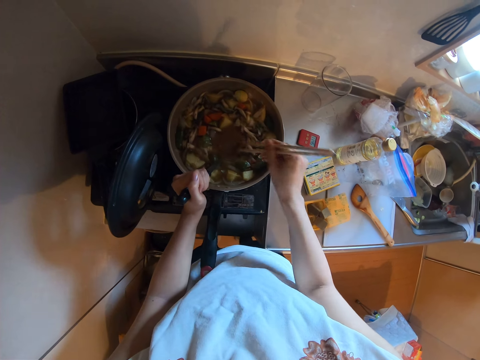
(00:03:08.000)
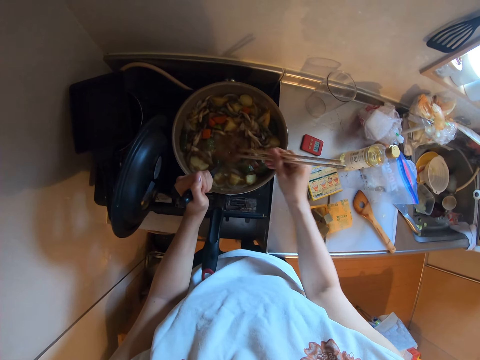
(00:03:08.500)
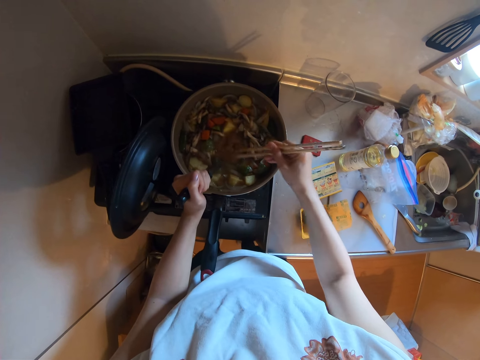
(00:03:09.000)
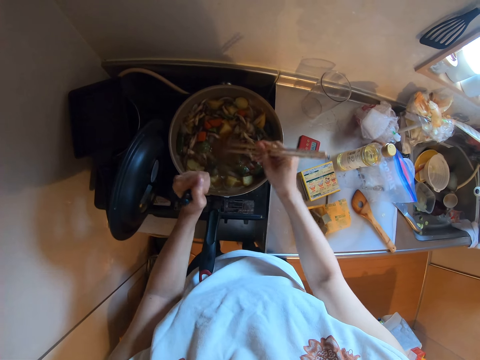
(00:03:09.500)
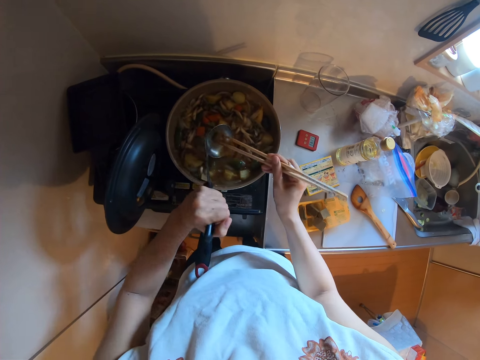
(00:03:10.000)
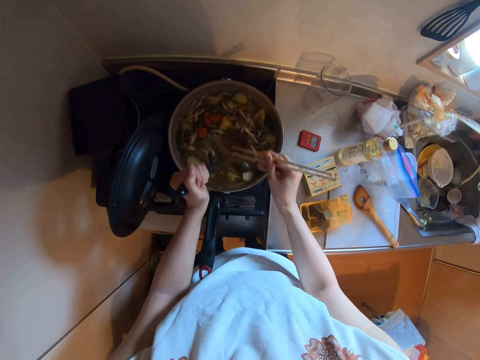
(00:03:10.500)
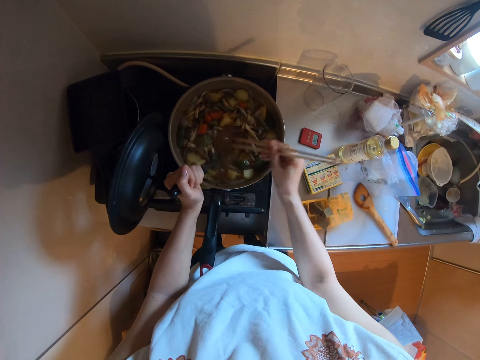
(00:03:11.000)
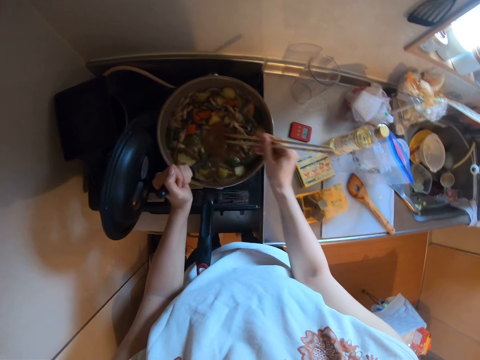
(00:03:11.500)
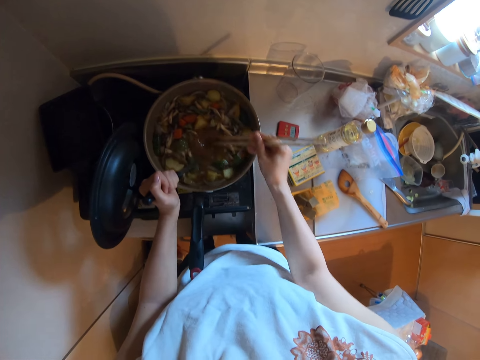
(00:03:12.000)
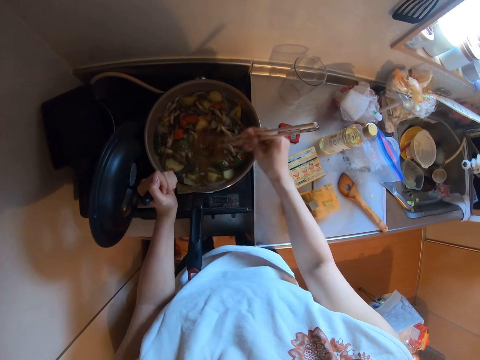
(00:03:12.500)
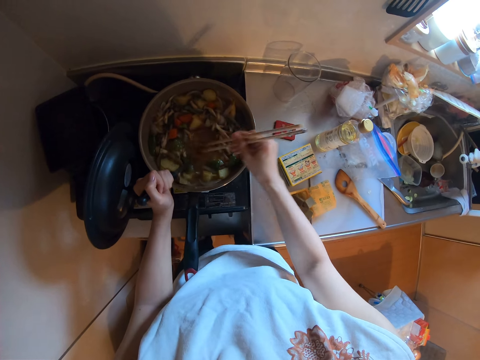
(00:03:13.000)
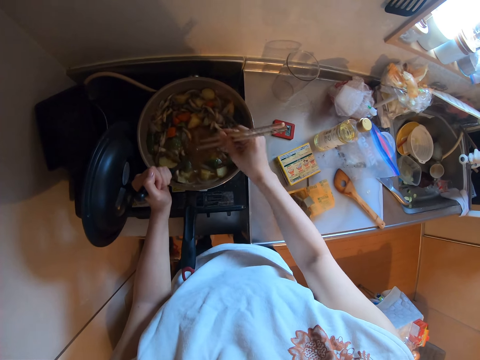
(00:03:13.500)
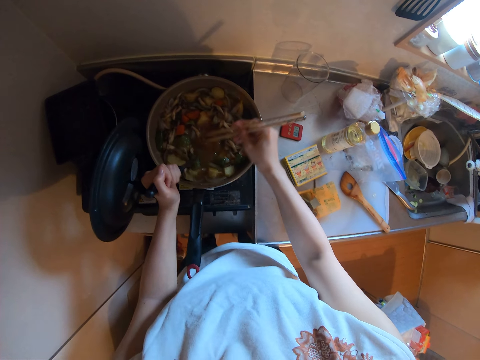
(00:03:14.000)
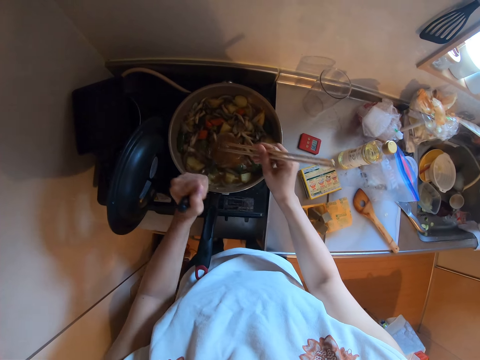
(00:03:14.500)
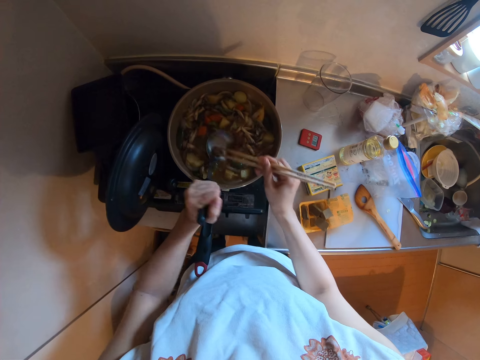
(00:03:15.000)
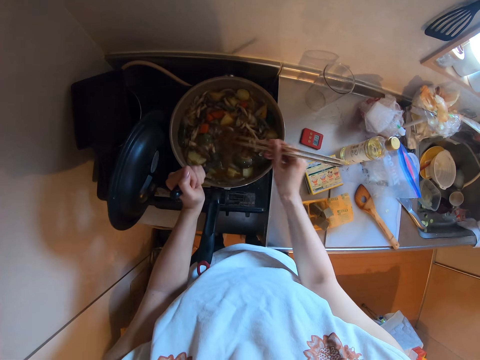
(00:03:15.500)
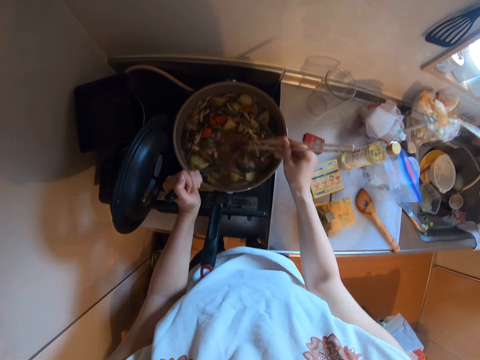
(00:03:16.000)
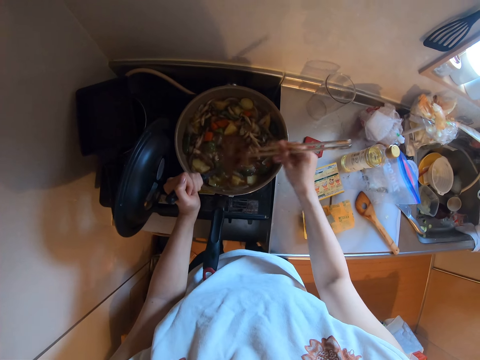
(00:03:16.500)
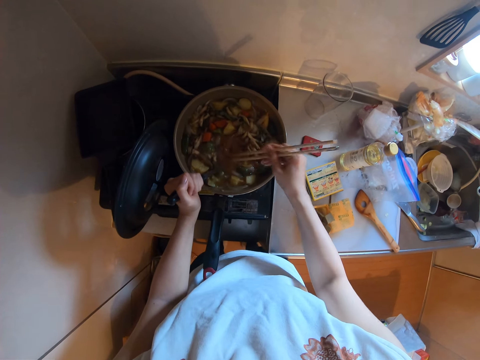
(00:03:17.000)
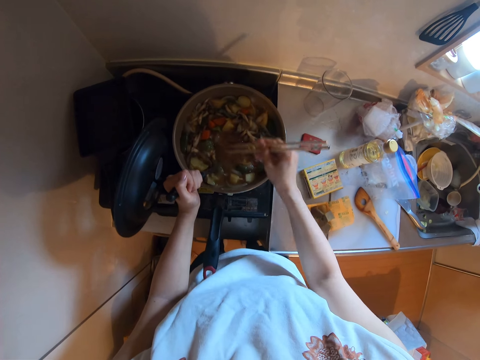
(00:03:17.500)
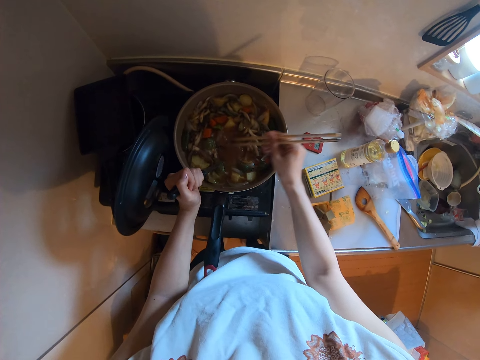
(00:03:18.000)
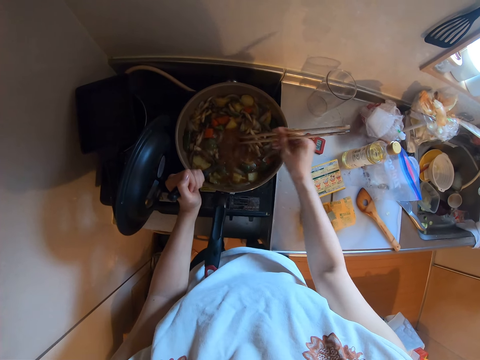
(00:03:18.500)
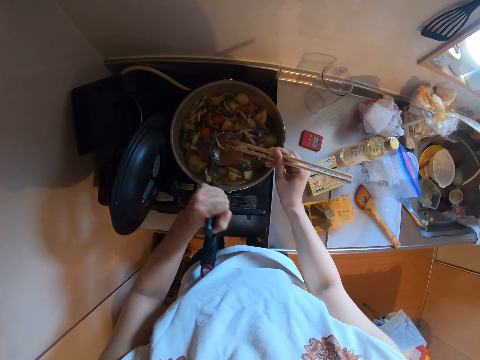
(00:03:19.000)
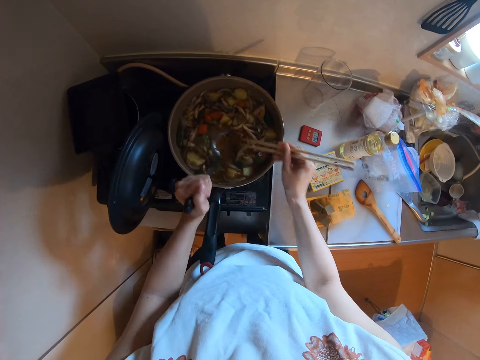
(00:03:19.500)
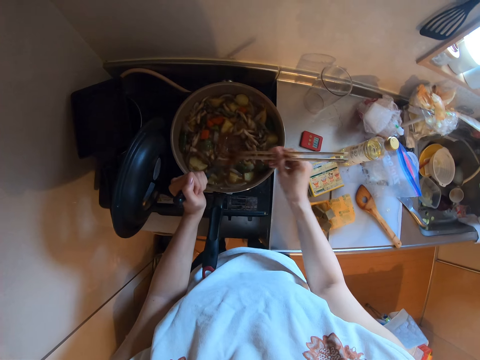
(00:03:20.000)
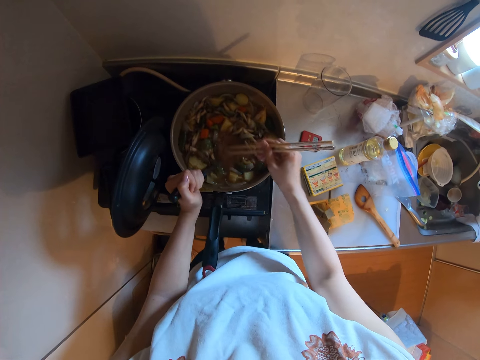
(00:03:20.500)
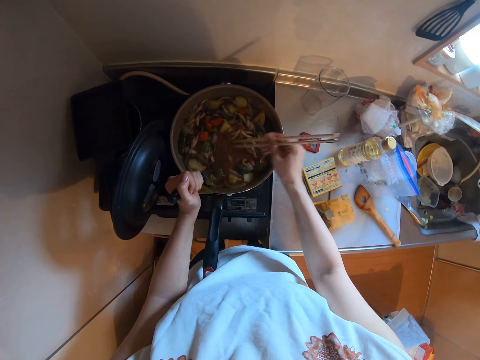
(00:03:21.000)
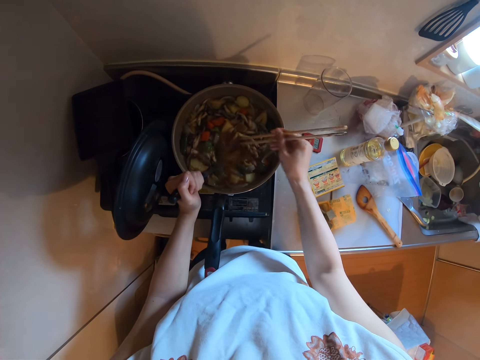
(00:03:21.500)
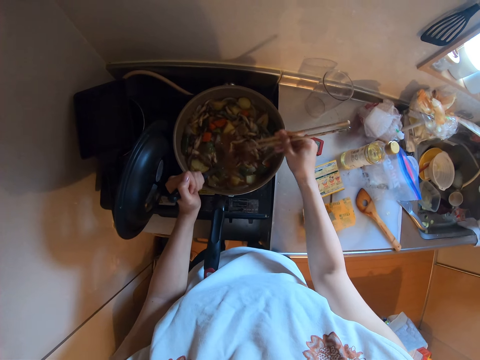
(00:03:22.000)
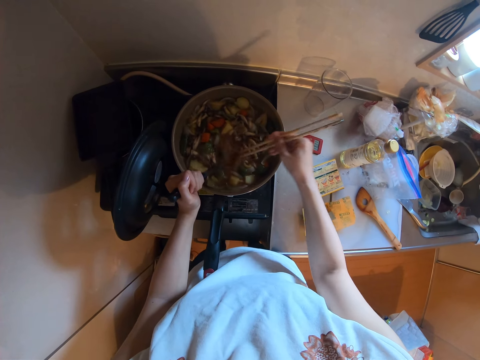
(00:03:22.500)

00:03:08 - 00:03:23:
The camera wearer pours the curry brick in the mushroom potato stew. They stir the curry brick with the chopsticks. They pour the curry brick in the mushroom potato stew. They stir the curry brick with the chopsticks. They pour the curry brick in the mushroom potato stew. They stir the curry brick with the chopsticks.

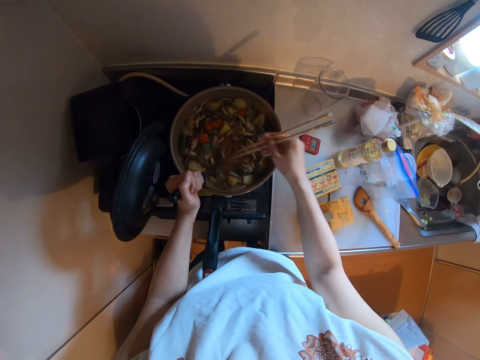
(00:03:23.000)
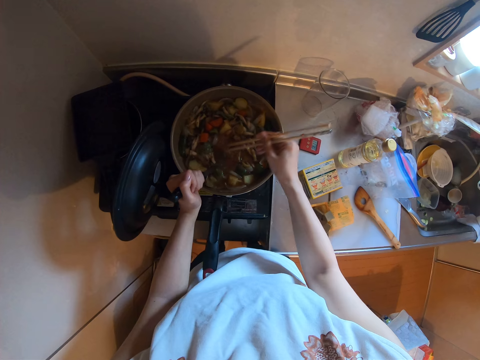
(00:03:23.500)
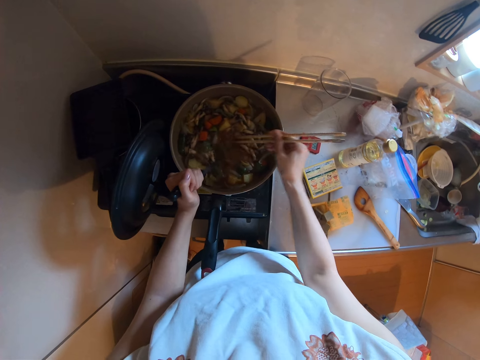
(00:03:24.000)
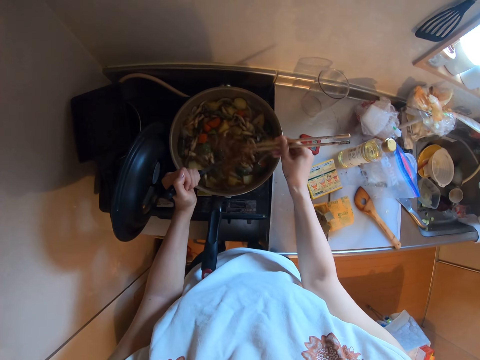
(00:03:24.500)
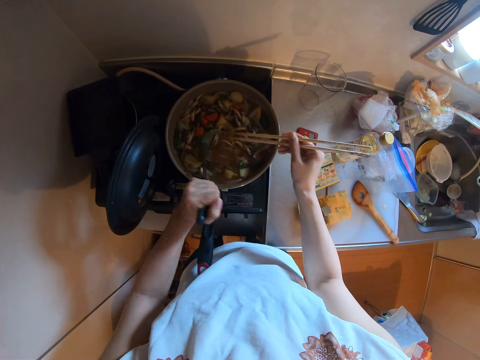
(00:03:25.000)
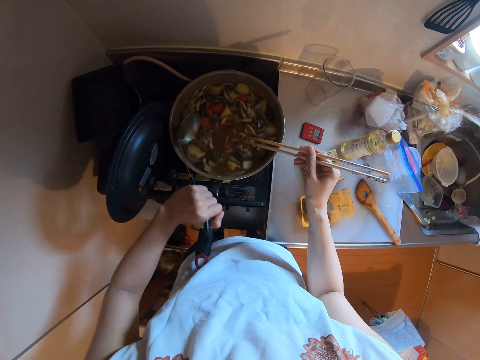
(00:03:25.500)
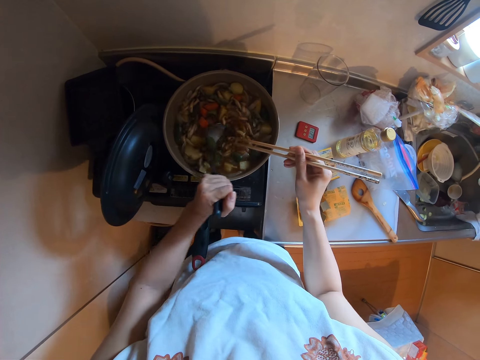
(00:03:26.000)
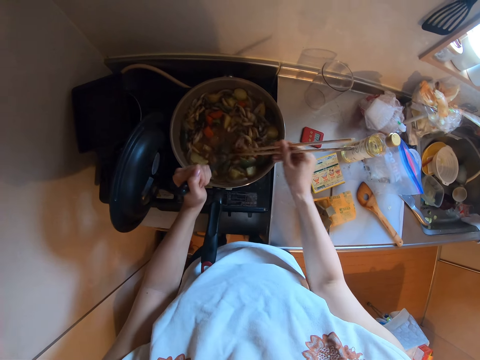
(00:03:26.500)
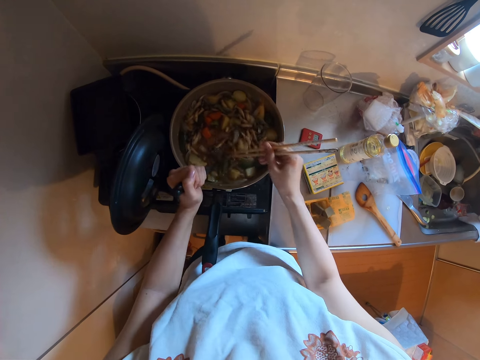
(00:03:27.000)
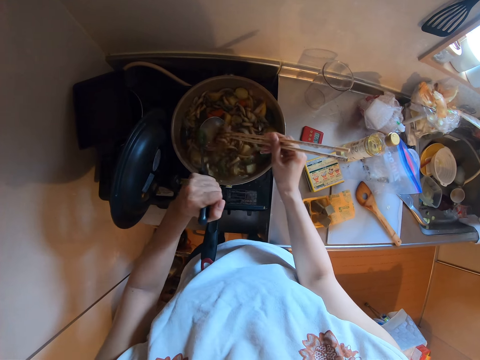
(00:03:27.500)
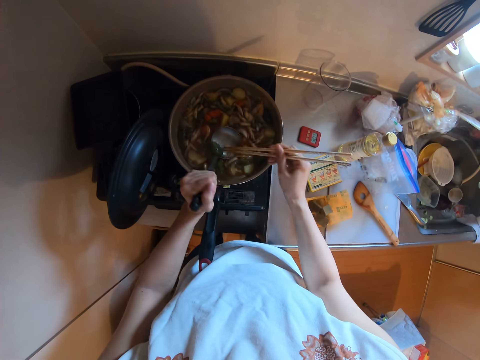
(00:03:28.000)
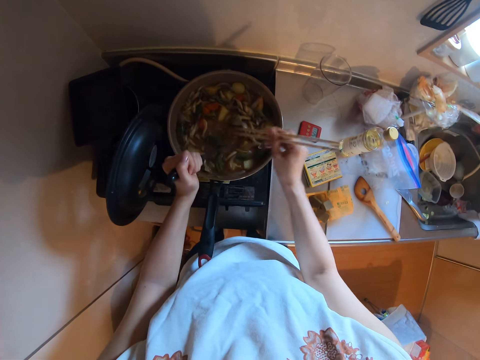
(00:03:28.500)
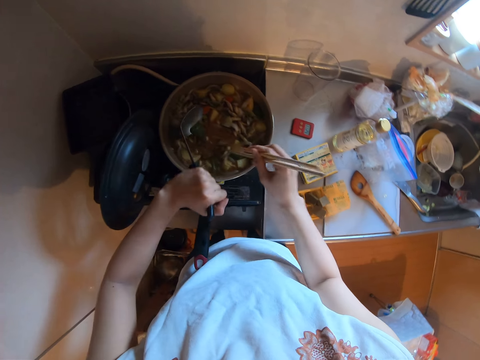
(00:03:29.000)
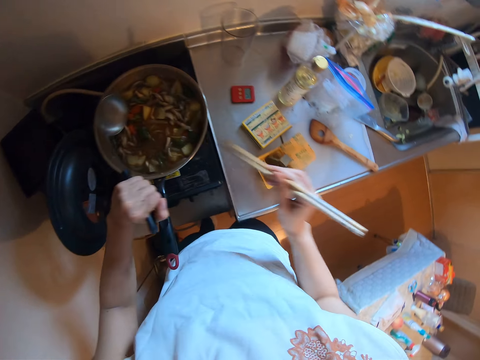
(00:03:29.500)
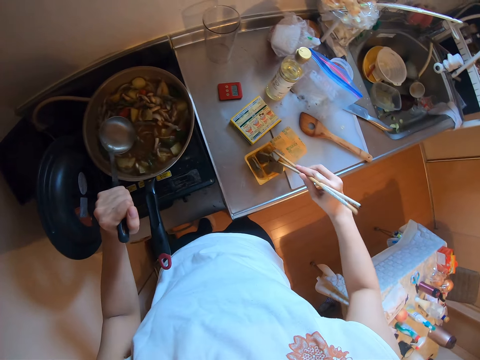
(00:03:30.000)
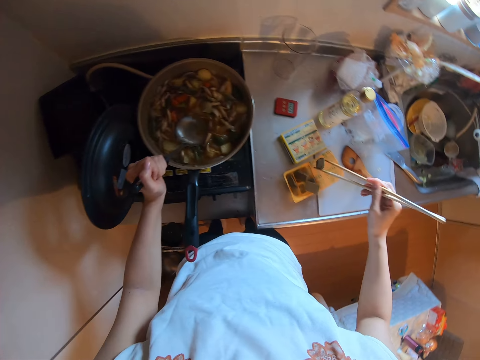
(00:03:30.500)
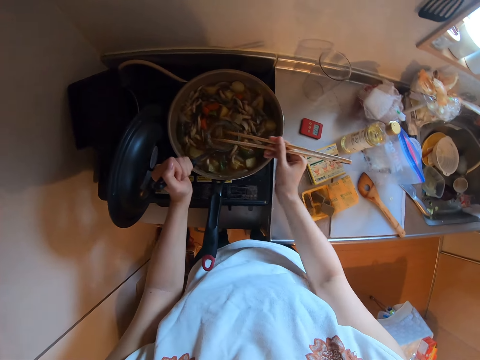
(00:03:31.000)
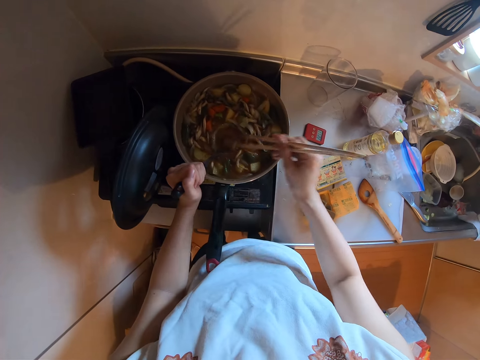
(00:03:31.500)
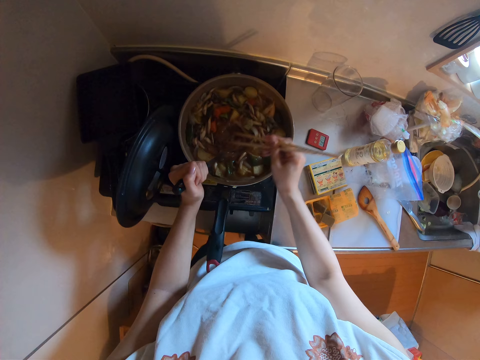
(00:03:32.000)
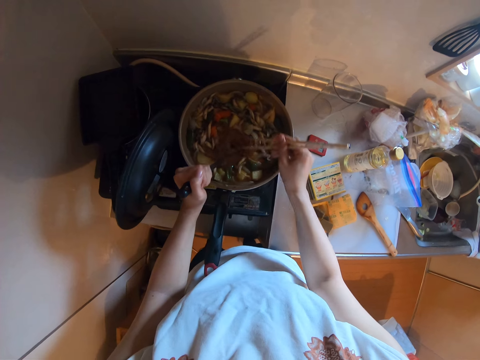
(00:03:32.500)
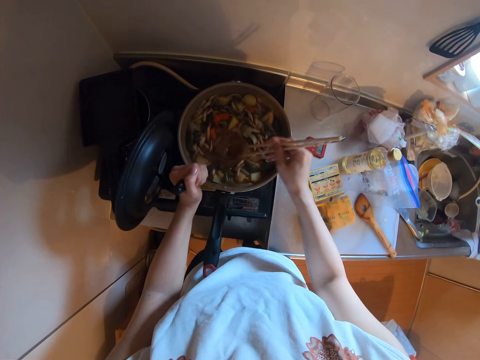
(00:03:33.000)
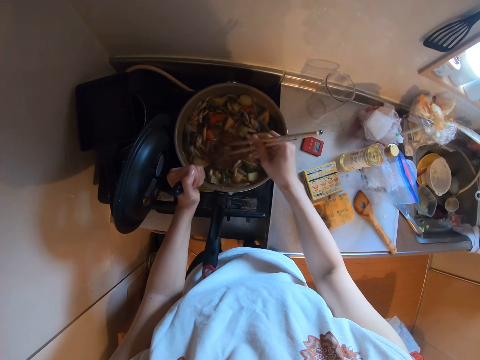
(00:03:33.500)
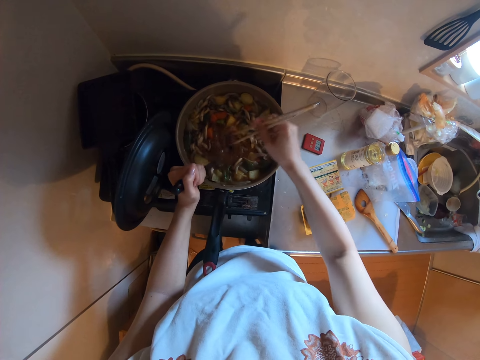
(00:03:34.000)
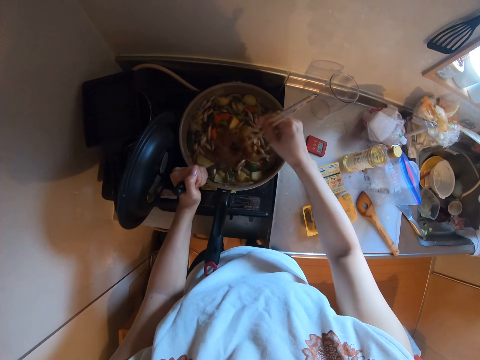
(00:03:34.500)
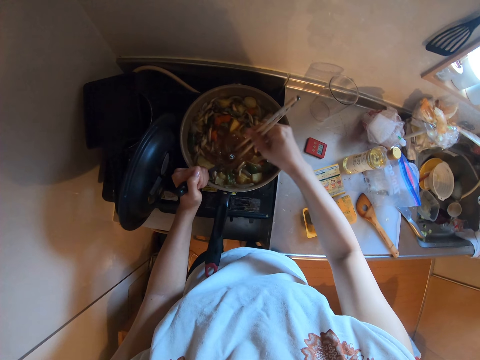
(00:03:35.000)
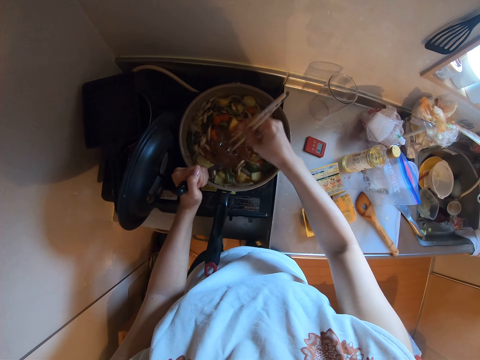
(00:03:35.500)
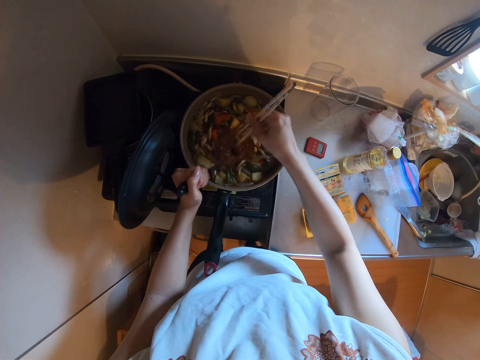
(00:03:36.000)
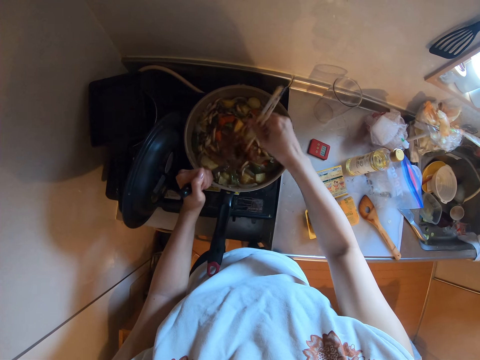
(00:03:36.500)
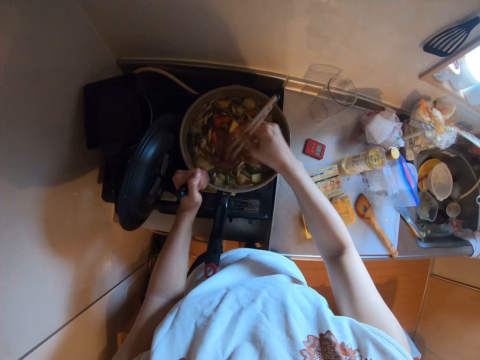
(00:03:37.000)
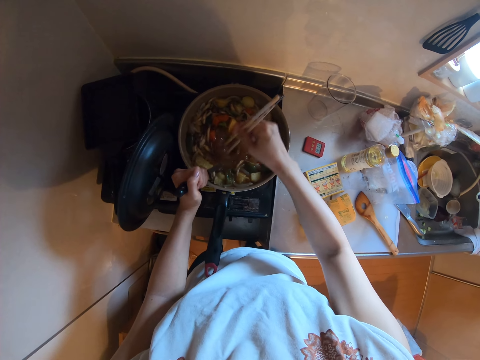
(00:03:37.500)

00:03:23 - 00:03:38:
The camera wearer pours the curry brick in the mushroom potato stew. They scoop the mushroom potato stew with the cooking spoon. They stir the mushroom potato stew. They hold the cooking spoon. They pick a curry brick. They scoop the mushroom potato stew with the cooking spoon. They put the curry brick in the cooking spoon. They stir the curry brick with the chopsticks.
